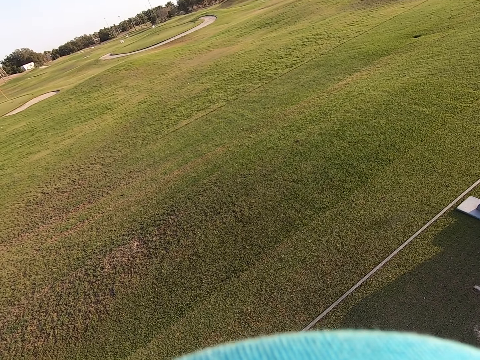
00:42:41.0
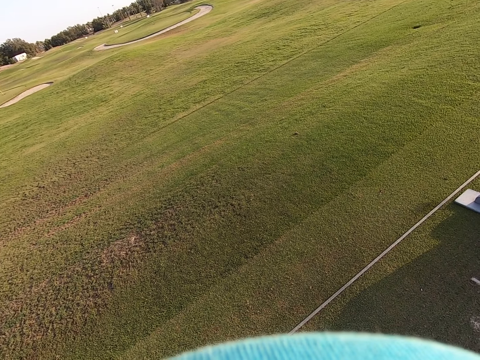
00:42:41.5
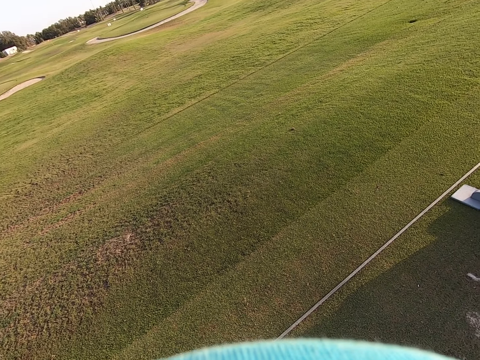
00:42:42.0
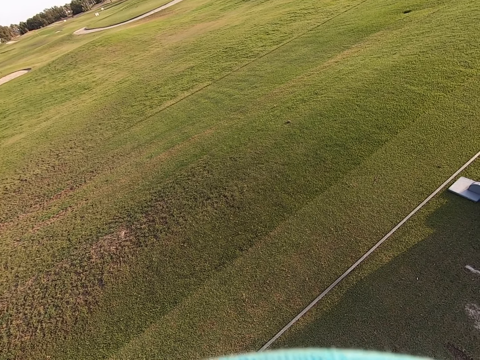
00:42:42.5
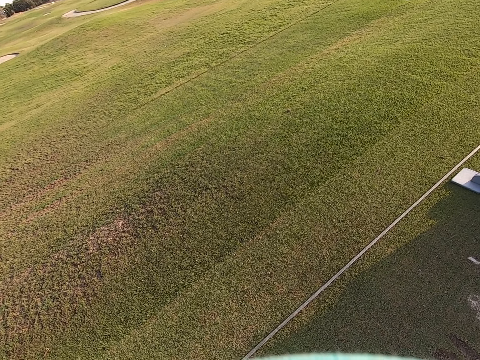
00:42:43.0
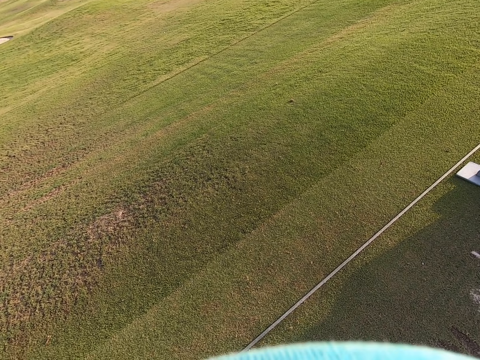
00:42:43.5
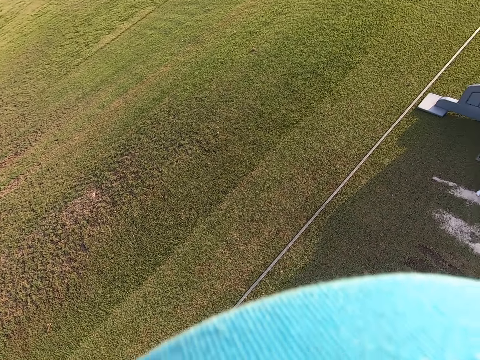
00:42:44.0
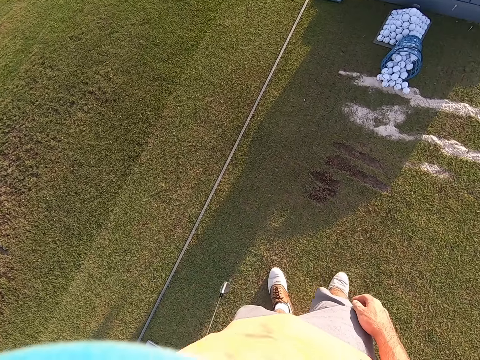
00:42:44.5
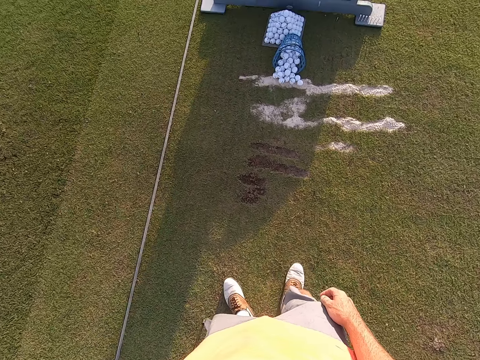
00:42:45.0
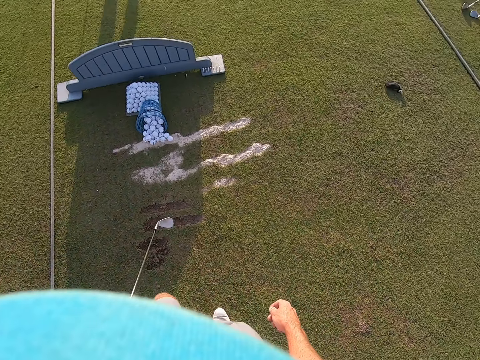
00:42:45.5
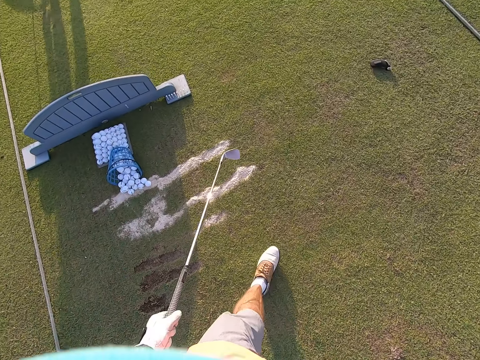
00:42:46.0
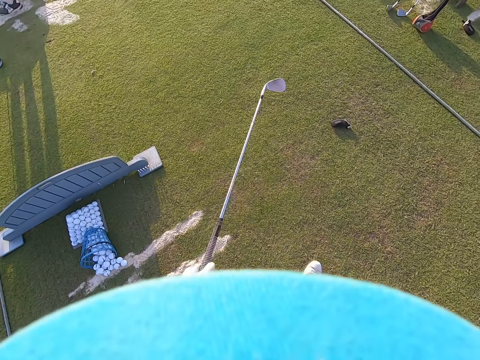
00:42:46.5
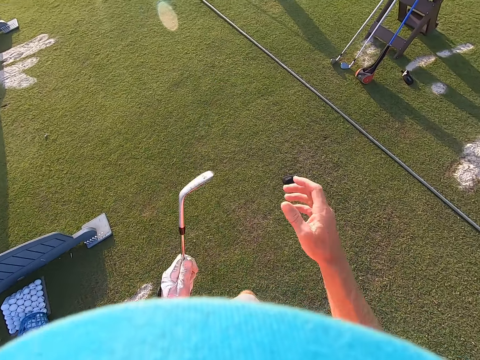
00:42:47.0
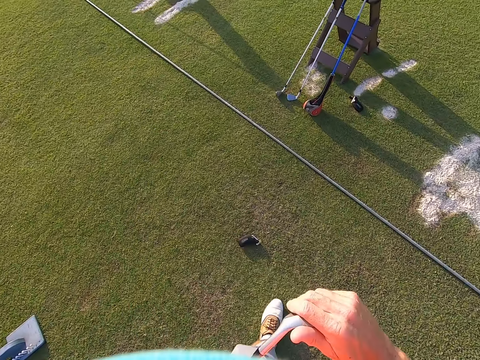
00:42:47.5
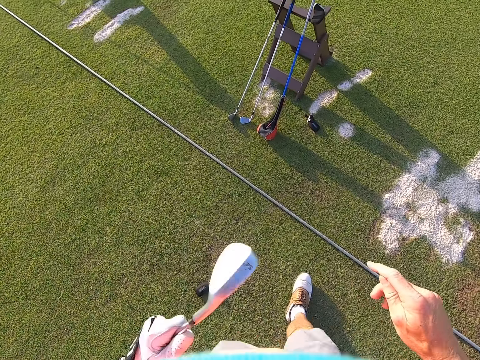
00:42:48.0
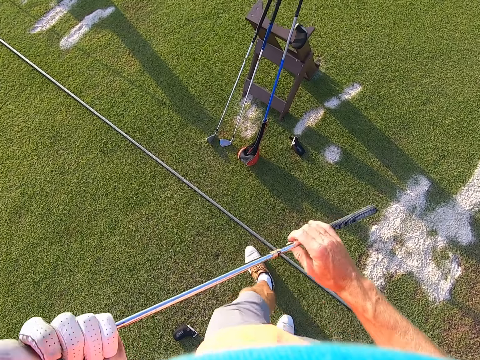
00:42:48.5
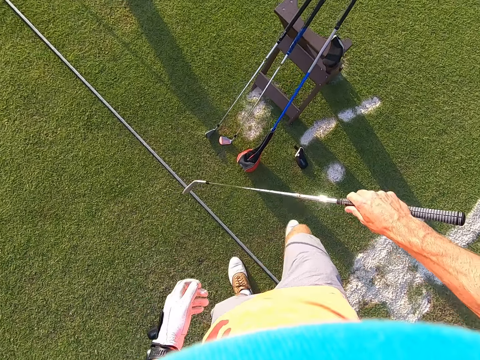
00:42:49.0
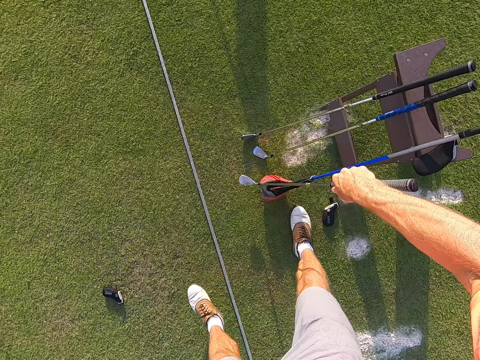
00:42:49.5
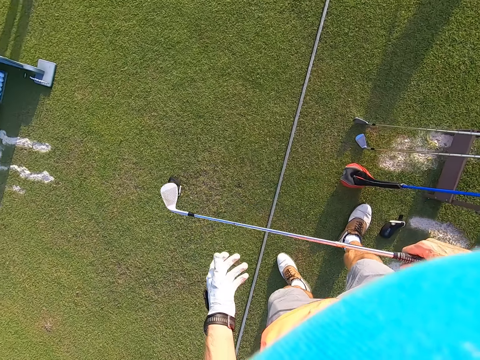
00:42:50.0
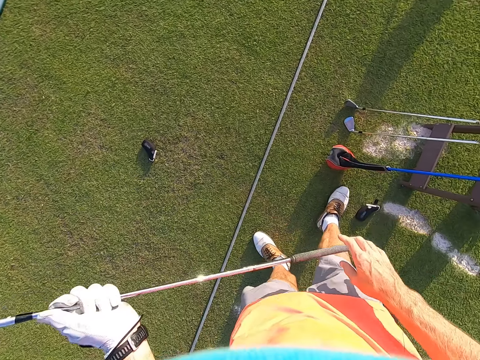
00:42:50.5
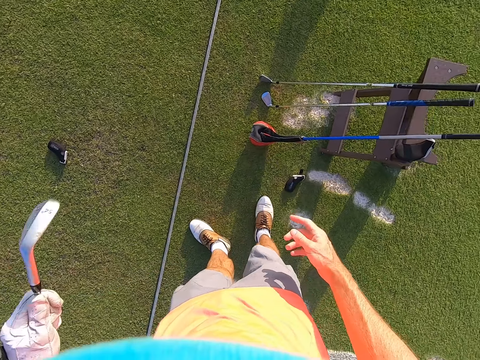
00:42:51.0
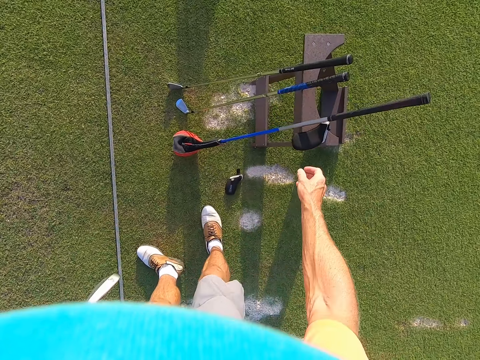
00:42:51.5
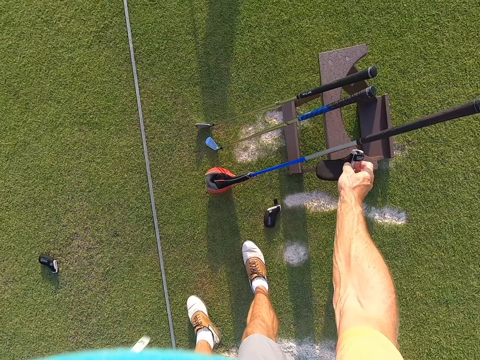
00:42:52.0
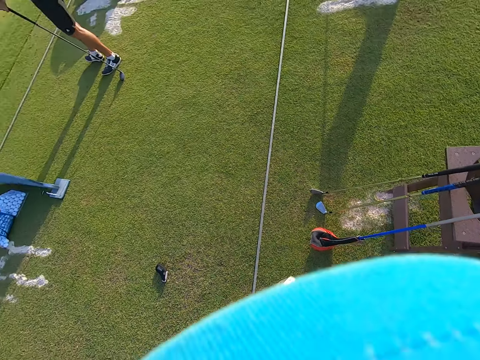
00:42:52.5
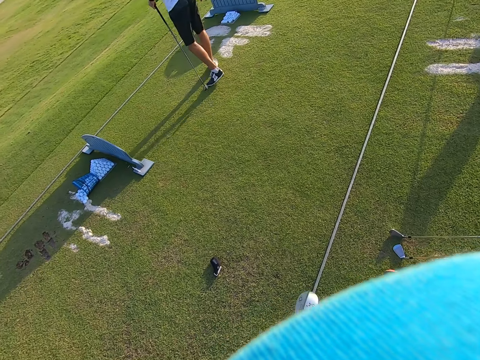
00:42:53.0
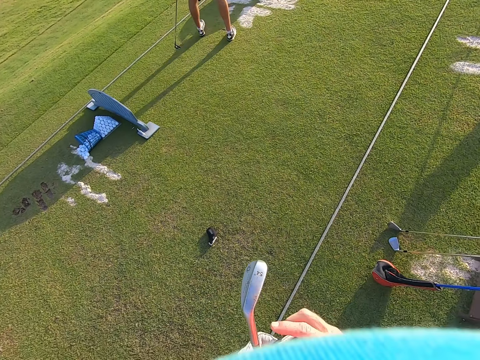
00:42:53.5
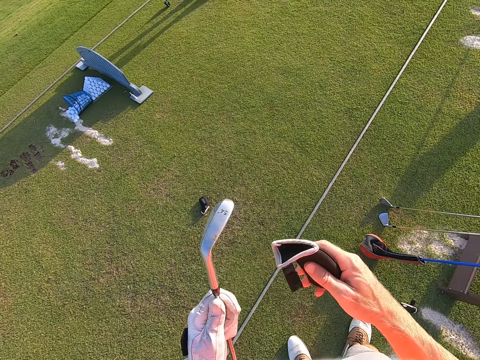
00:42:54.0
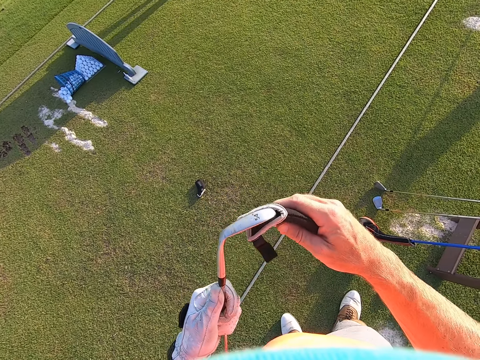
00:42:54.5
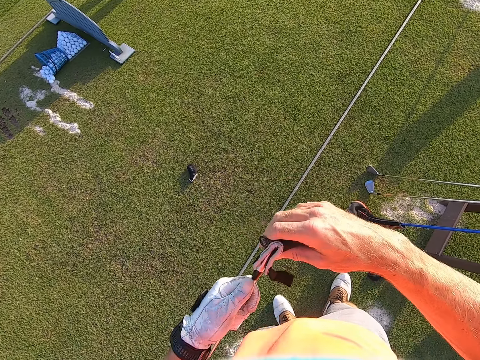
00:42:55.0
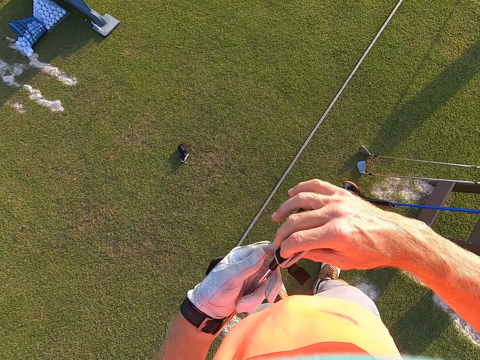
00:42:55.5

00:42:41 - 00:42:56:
The camera wearer walks around. They pick up a black cloth golf club cover on the wooden stool.

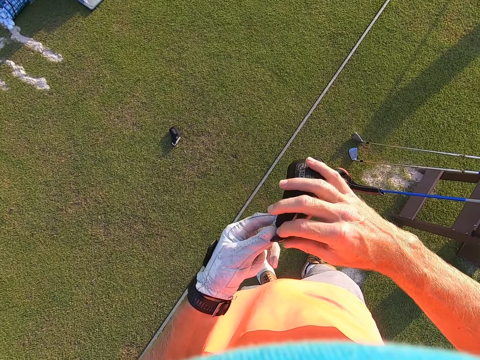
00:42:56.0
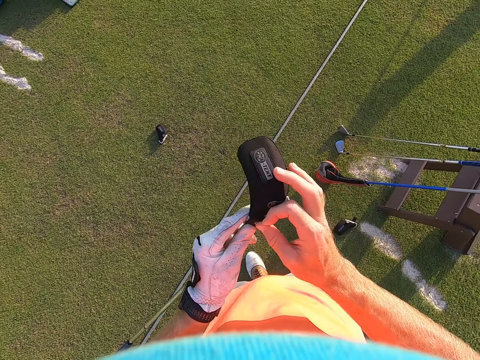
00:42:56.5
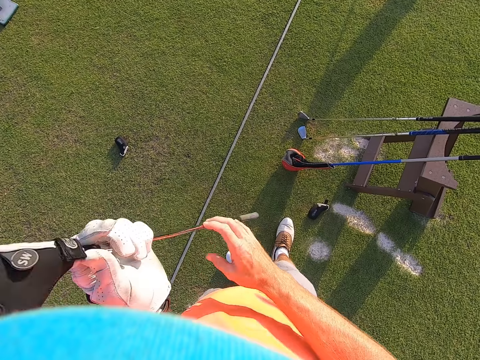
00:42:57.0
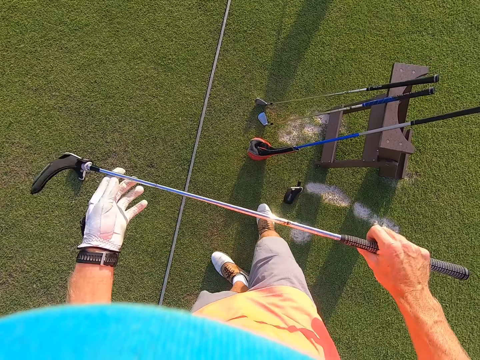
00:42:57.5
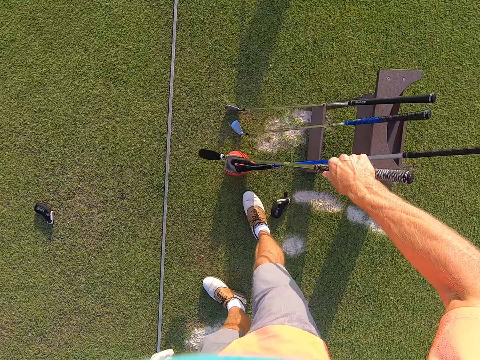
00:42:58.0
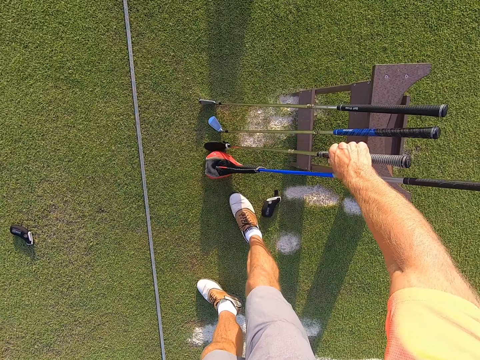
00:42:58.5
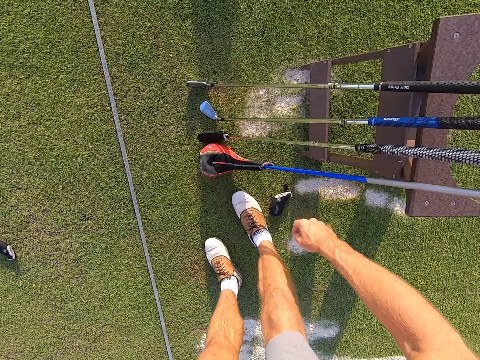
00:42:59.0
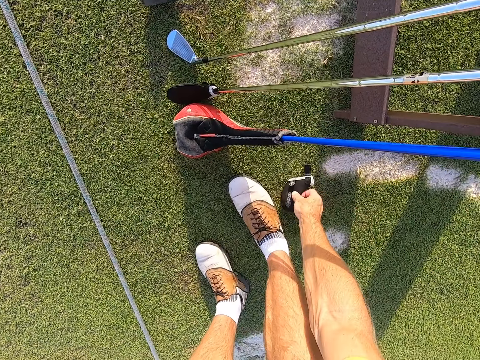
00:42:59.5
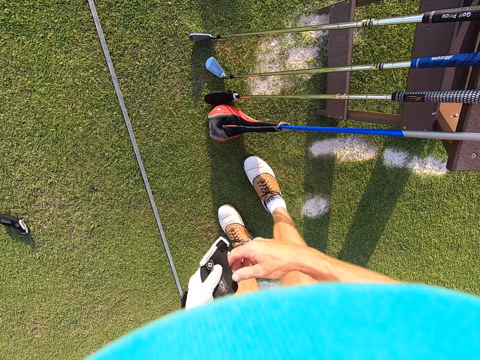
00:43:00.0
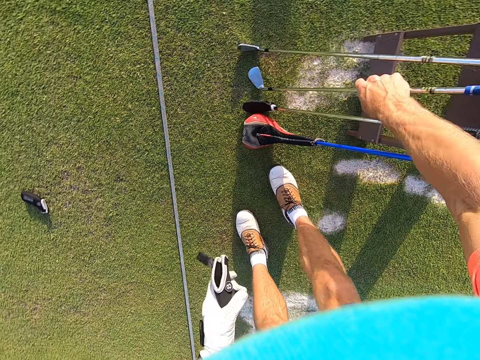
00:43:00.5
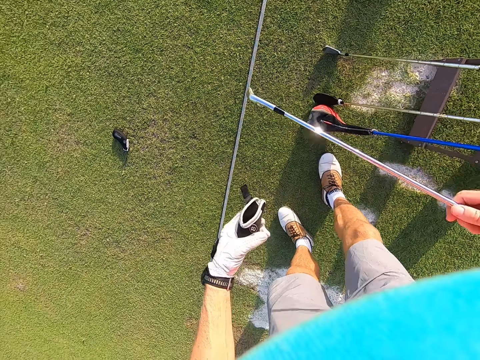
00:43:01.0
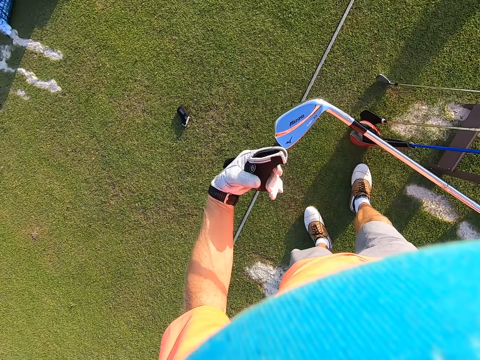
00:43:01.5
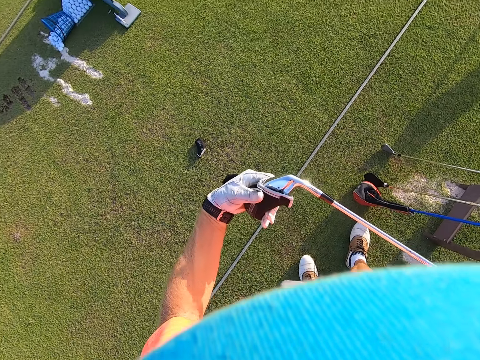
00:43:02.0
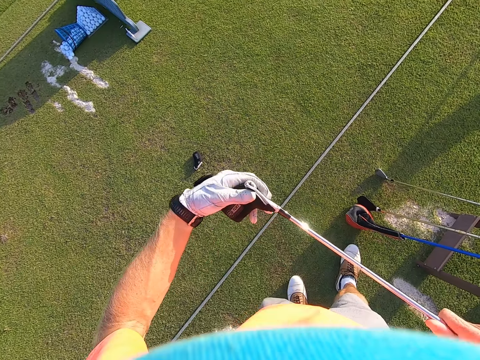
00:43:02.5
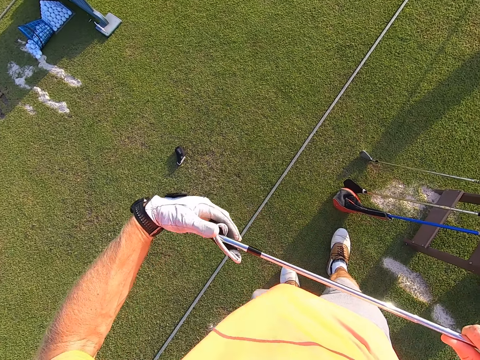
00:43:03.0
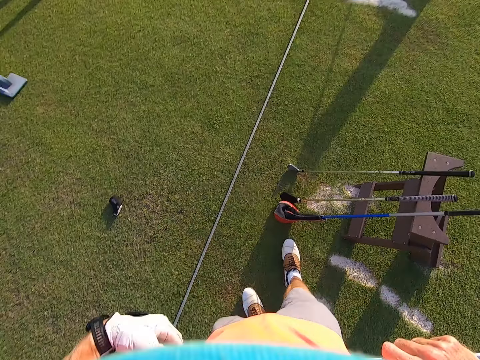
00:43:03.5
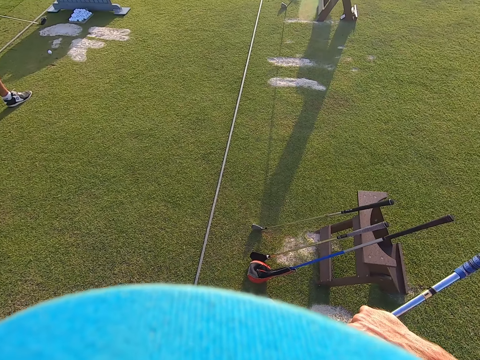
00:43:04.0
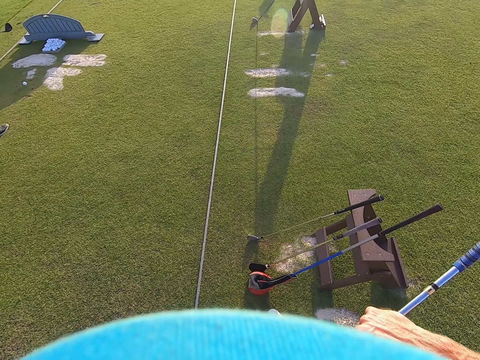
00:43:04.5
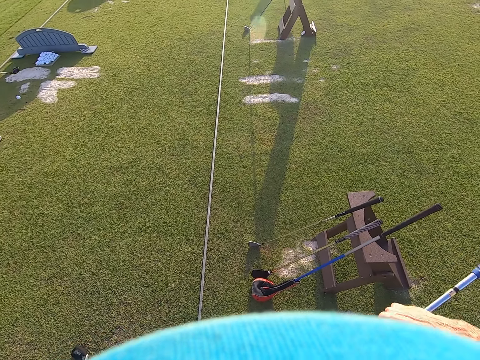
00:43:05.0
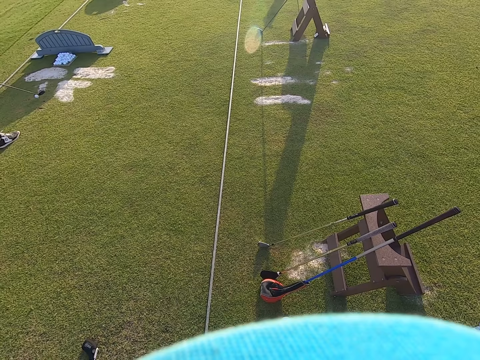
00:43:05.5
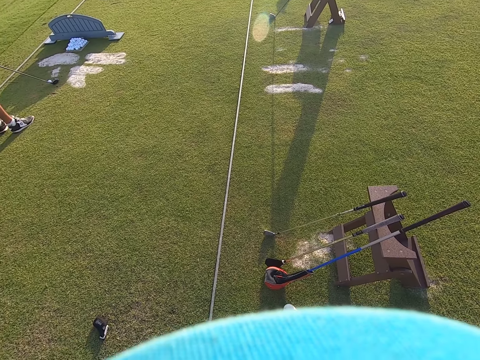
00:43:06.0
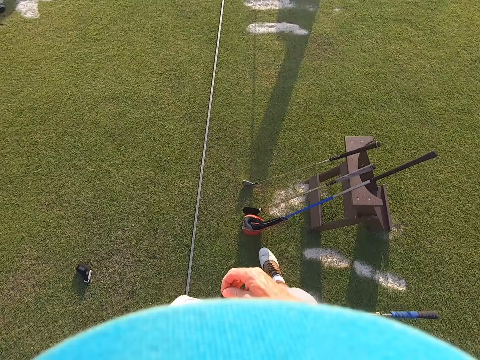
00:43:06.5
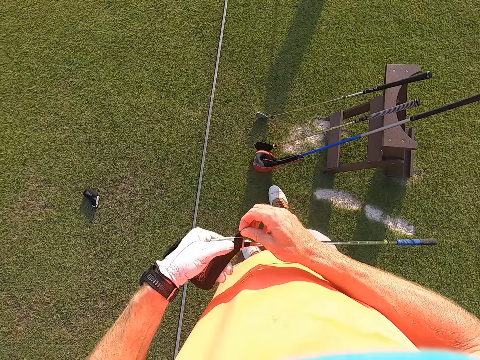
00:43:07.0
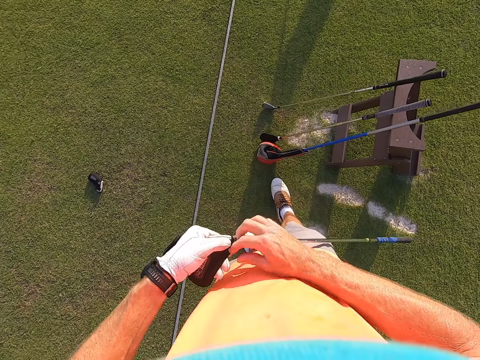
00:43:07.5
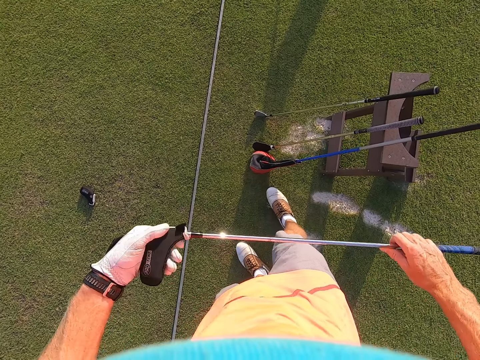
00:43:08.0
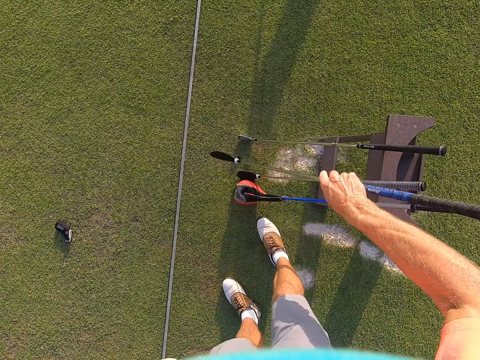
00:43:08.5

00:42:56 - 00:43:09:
The camera wearer puts the golf stick against a wooden stool. They pick up a black cloth golf club cover on the ground. They pick up the golf stick against the wooden stool. They cover the metallic golf club head with the black cloth golf club cover.
